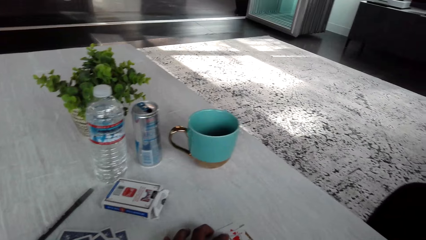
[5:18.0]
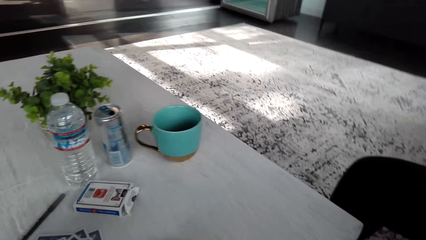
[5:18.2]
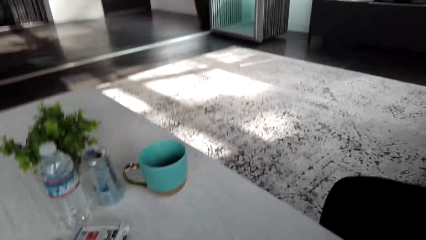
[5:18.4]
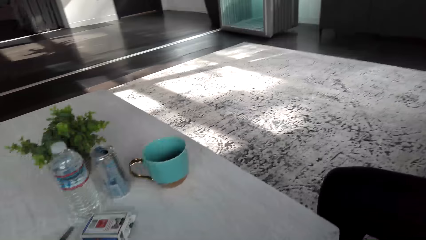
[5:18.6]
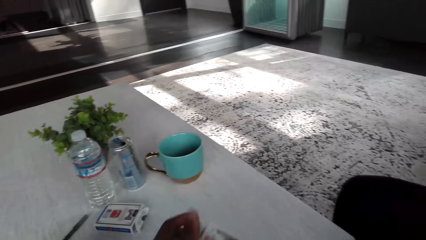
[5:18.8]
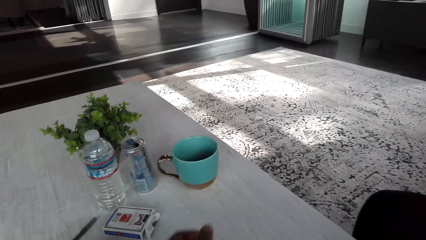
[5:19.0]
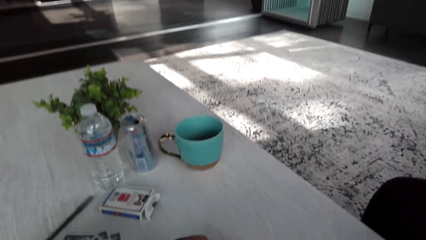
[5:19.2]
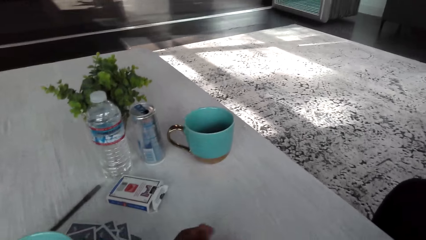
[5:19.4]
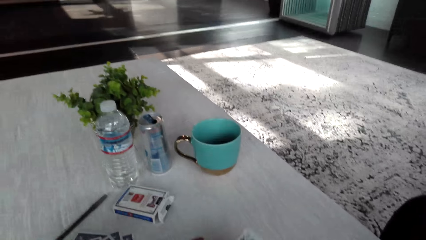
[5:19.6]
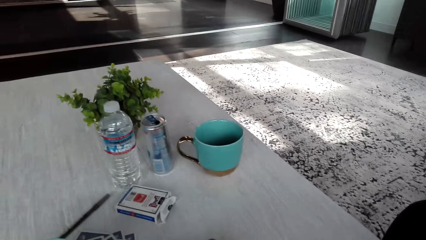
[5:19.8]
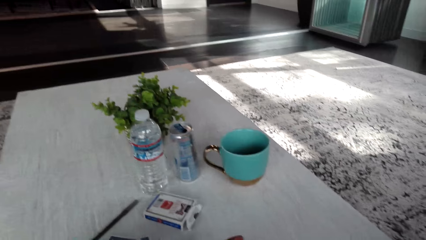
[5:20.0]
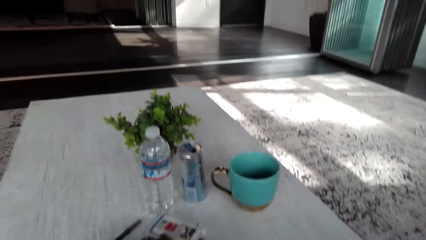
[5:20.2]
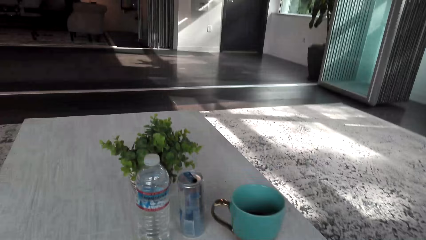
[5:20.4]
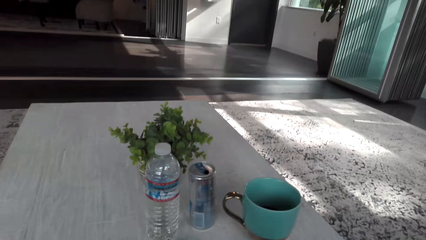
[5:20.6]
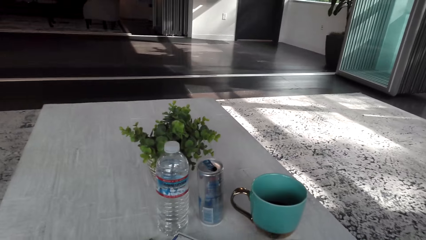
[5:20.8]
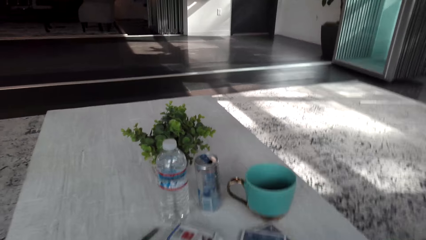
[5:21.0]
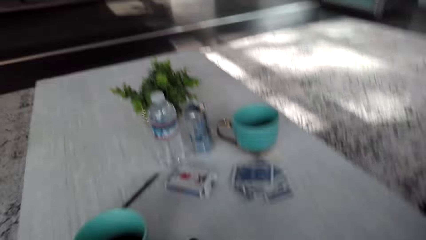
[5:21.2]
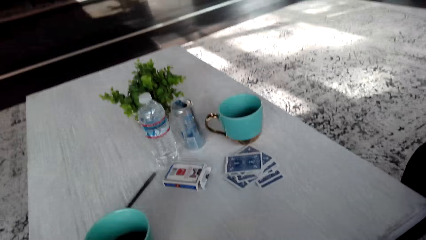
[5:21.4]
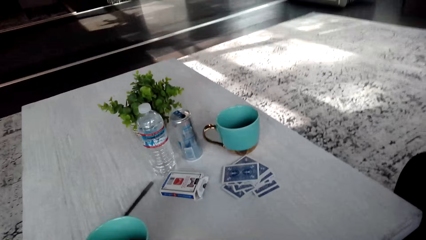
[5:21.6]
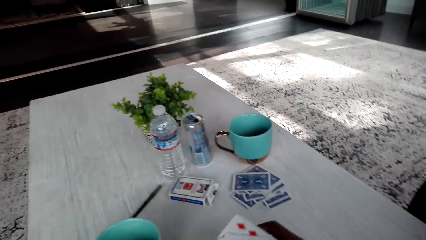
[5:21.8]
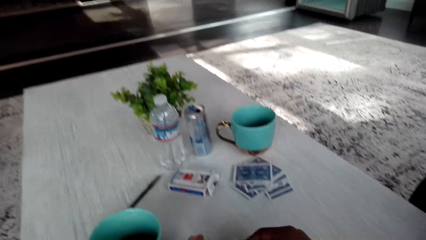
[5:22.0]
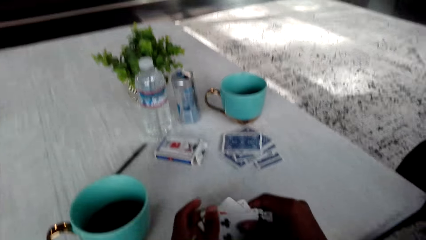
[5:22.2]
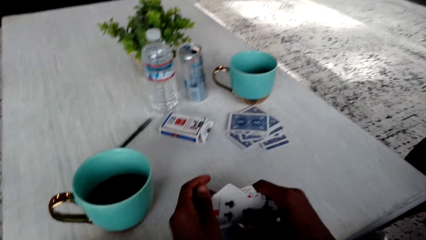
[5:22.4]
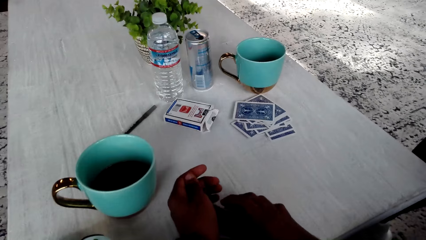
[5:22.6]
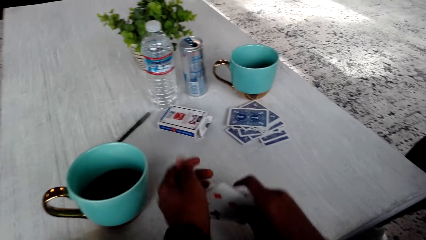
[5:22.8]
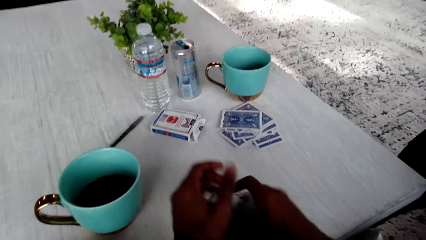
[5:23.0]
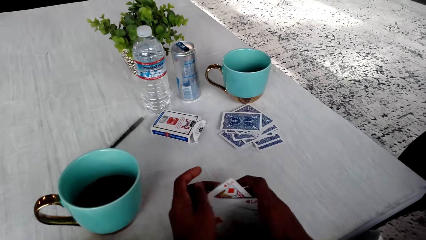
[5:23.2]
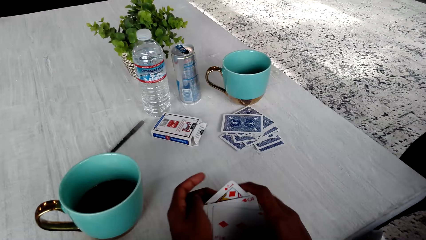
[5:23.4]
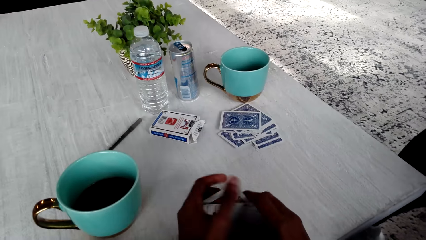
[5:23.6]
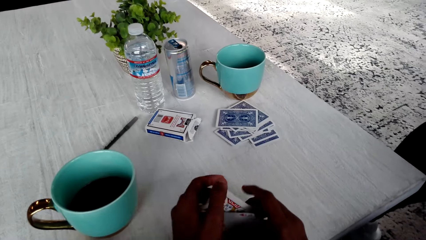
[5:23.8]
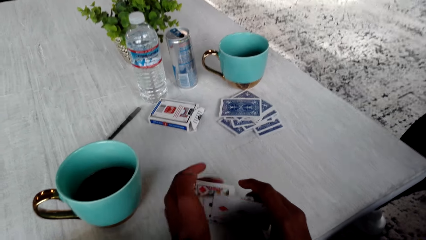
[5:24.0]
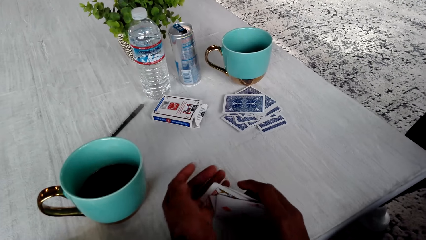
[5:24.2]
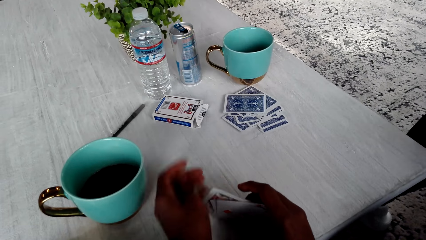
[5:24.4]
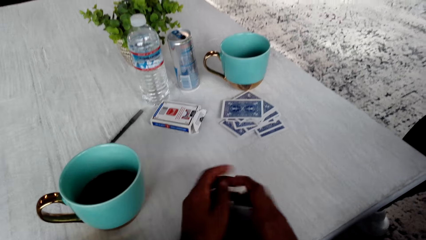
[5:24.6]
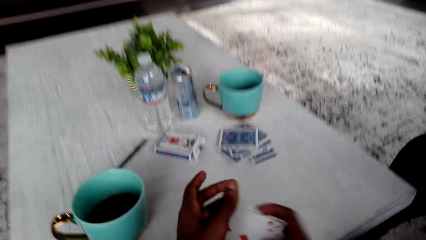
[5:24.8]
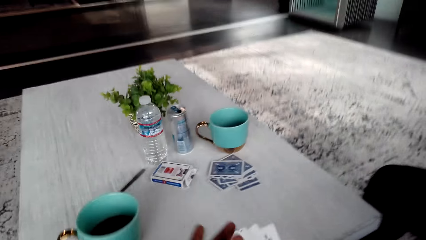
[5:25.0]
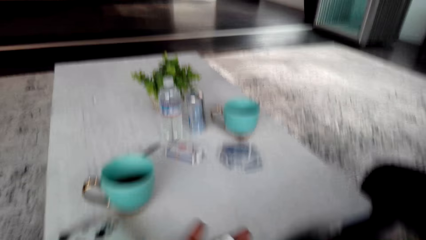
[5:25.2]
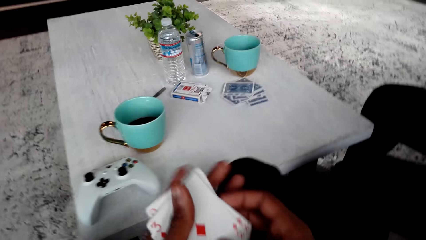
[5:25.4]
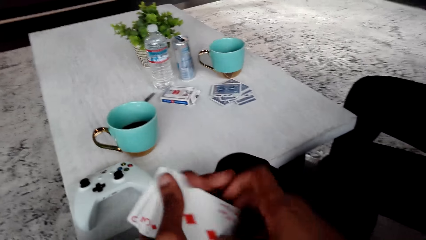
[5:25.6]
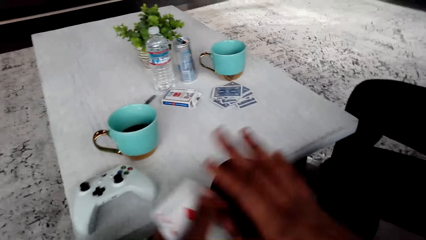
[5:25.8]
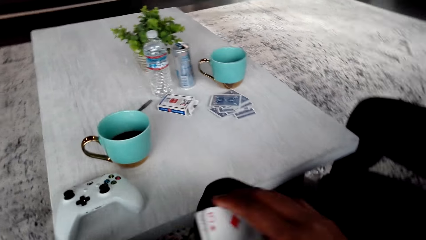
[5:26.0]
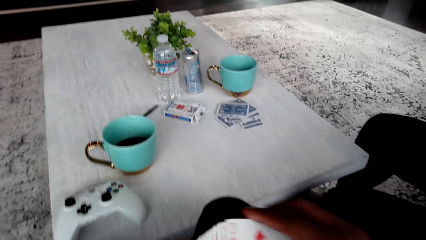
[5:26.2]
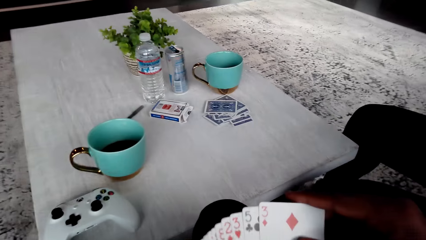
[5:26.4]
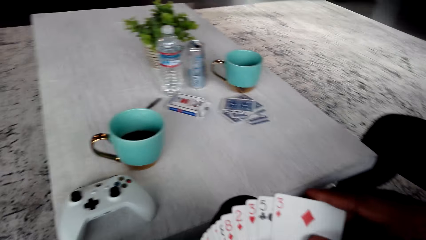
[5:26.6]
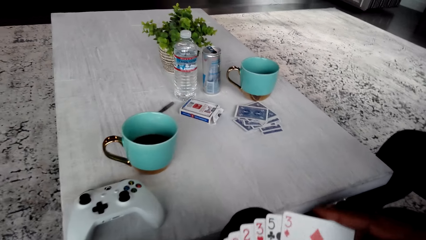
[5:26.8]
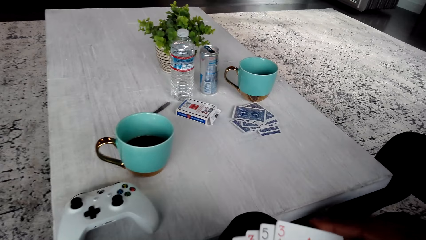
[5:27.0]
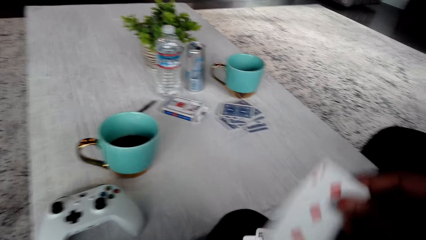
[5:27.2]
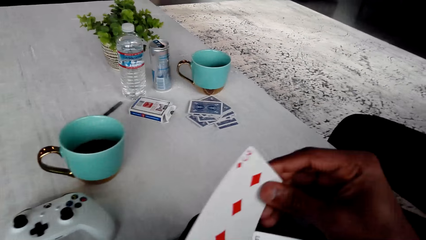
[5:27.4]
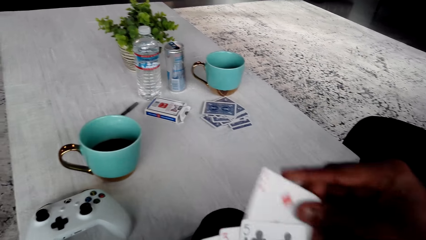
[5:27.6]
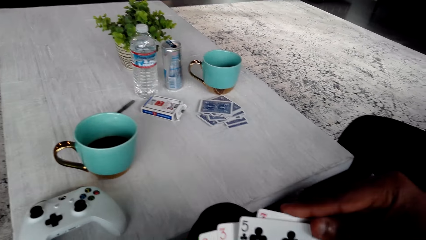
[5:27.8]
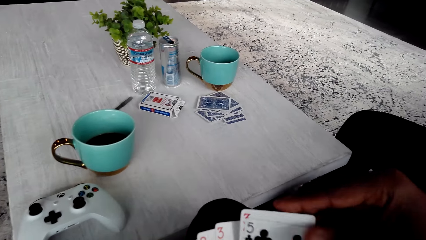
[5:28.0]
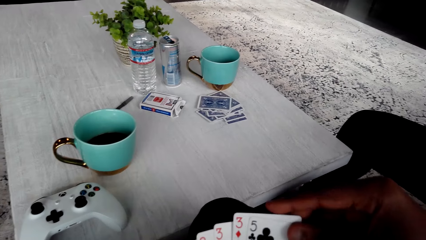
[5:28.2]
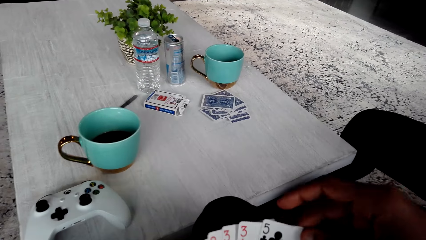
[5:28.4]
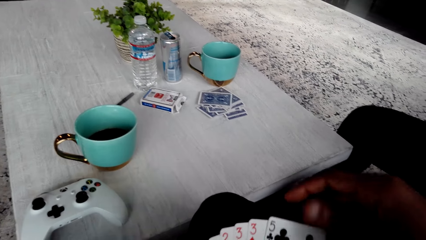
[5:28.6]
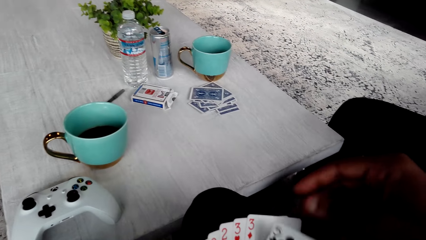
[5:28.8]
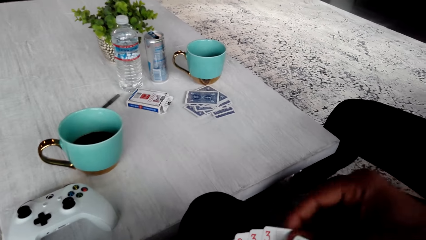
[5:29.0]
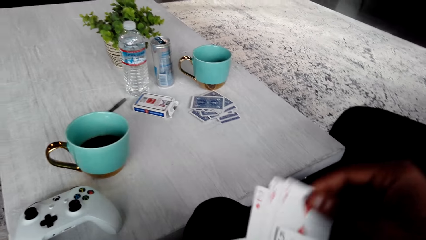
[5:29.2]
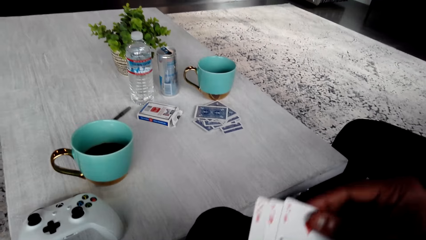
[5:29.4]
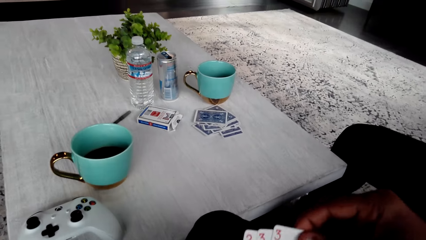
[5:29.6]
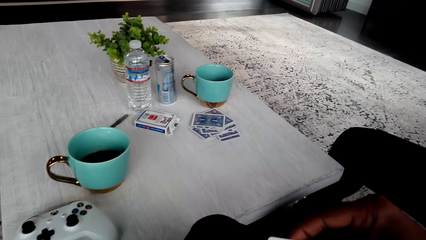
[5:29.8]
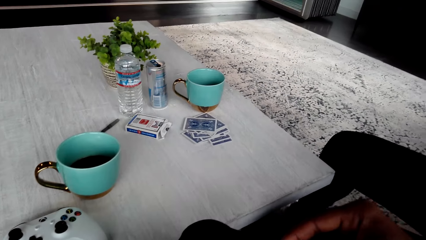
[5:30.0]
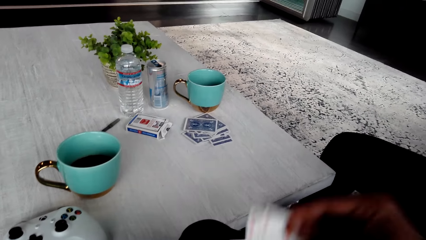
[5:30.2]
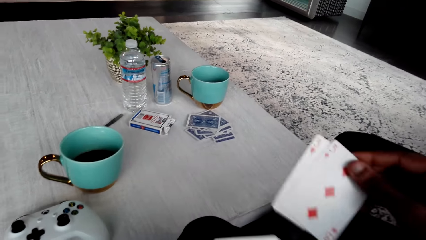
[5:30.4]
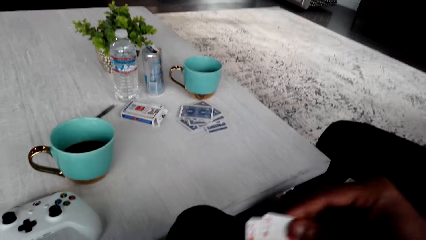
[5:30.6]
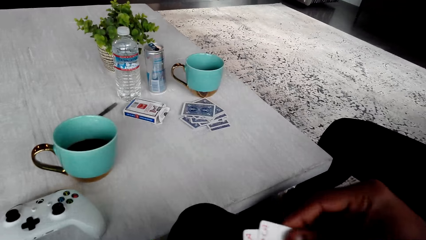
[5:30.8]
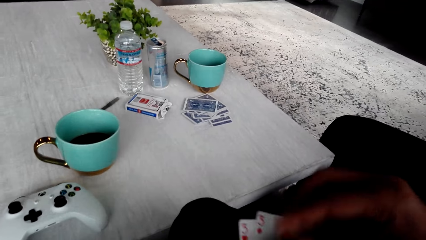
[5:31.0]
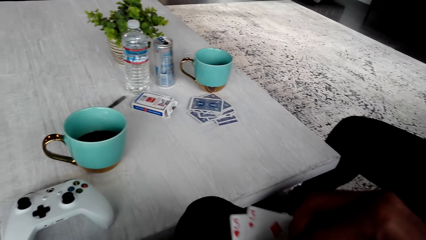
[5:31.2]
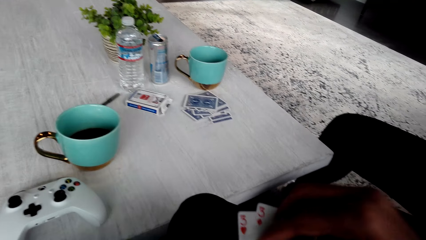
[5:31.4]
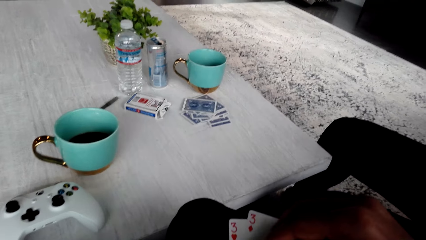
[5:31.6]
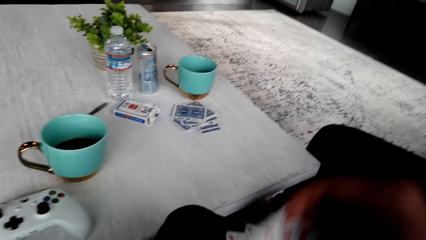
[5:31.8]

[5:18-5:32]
The camera wearer picks up the cards. They shuffle the cards.

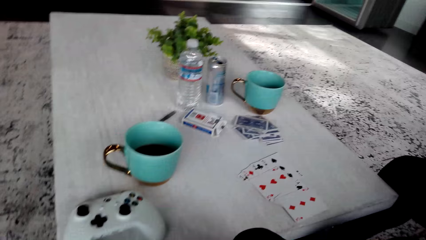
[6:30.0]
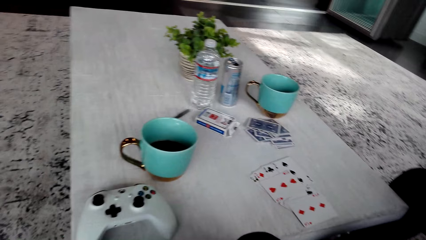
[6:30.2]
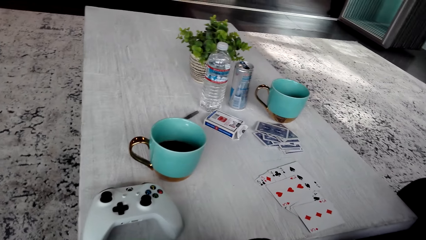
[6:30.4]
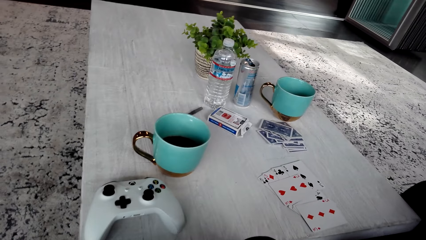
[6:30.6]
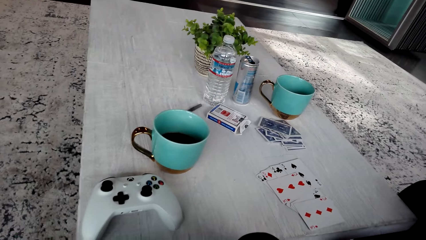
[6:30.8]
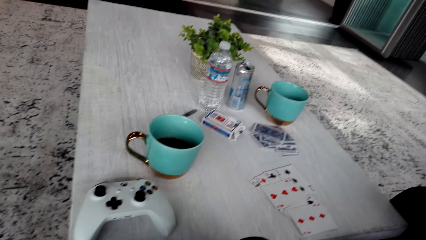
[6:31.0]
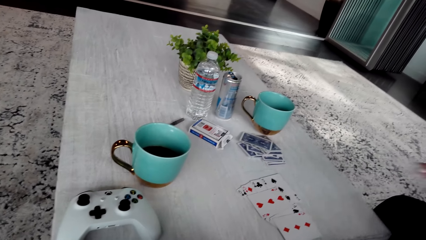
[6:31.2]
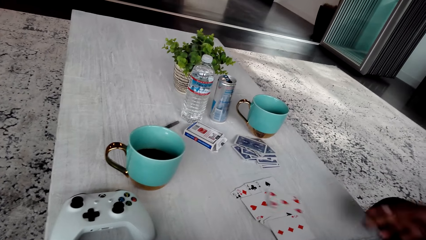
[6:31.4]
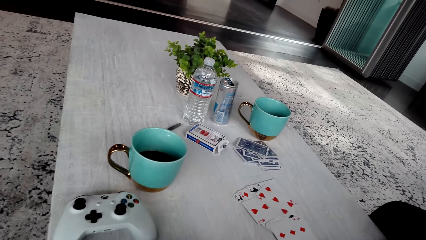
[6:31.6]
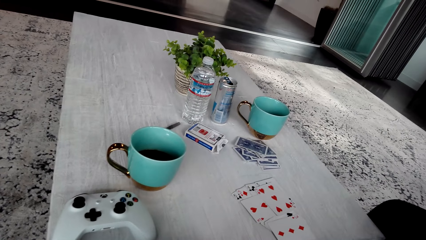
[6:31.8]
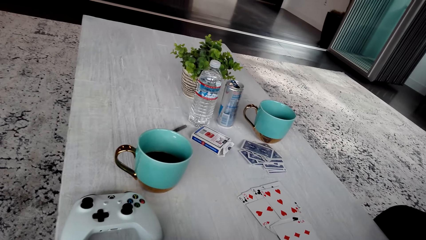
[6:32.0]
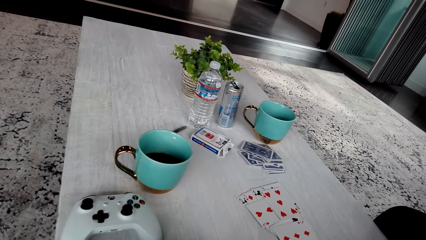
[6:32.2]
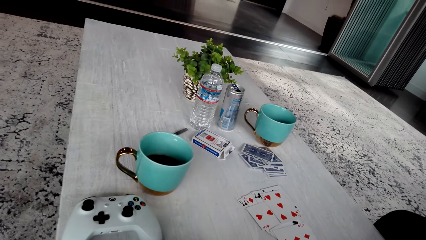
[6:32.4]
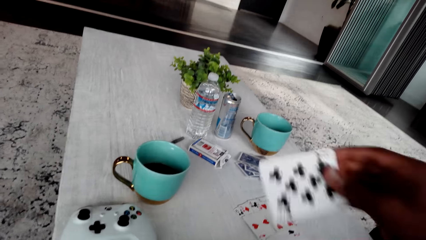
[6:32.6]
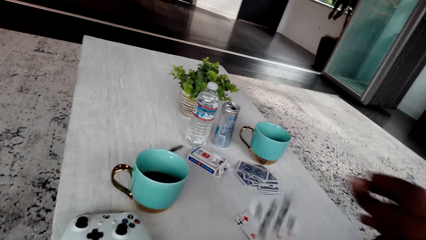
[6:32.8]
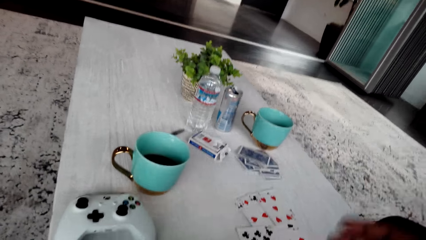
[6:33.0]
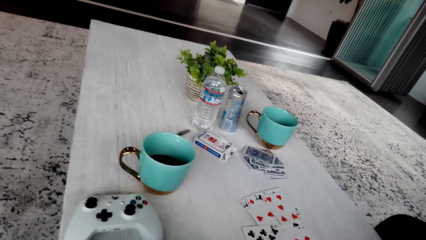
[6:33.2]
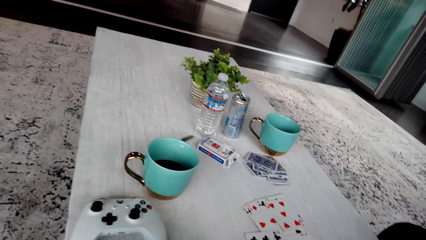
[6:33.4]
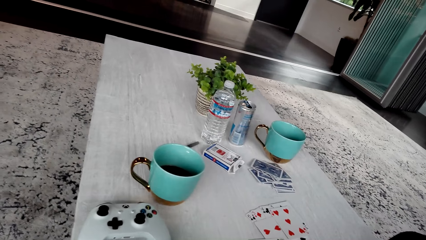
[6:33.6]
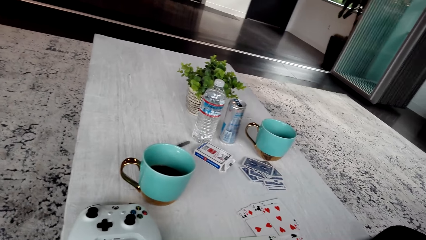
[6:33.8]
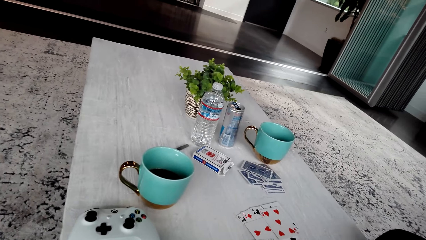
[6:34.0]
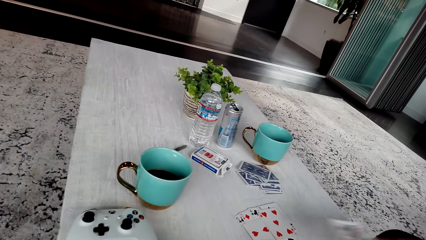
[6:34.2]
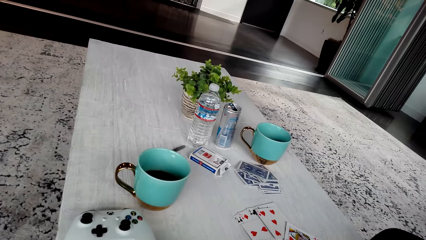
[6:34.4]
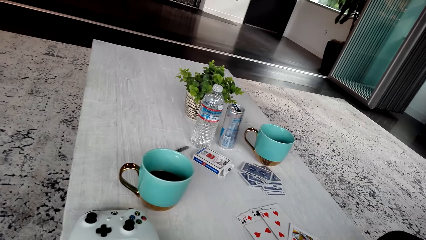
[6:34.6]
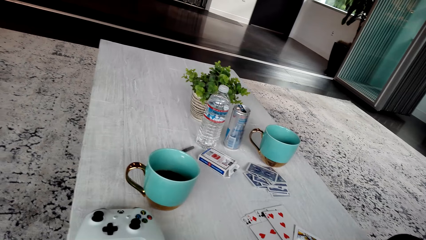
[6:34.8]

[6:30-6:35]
The camera wearer puts the cards on the table.
